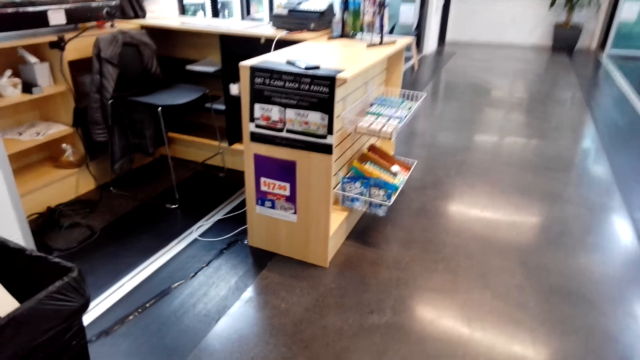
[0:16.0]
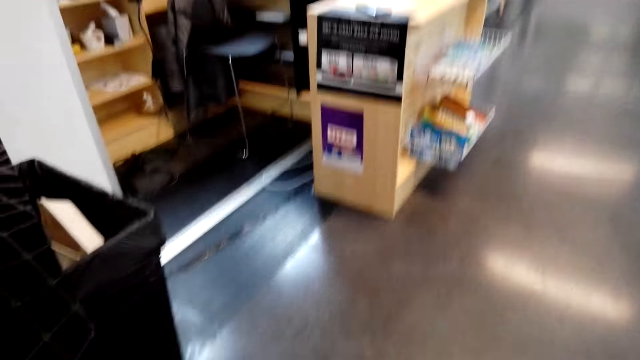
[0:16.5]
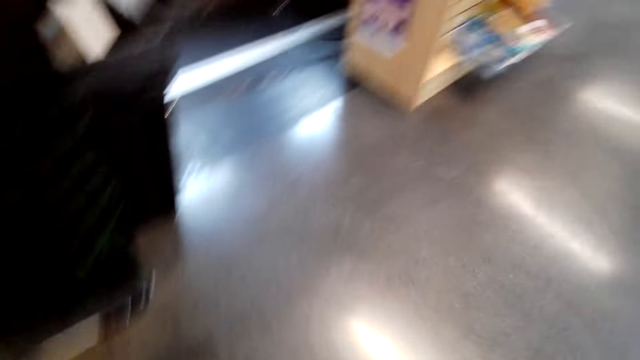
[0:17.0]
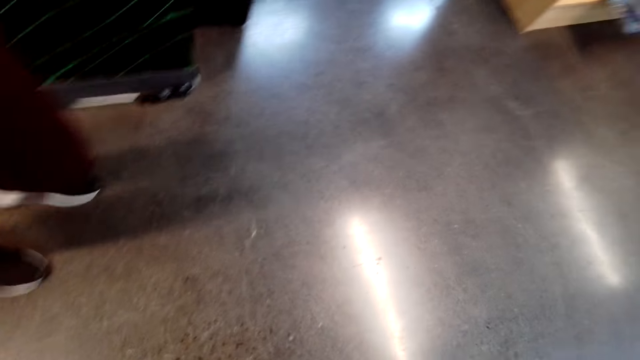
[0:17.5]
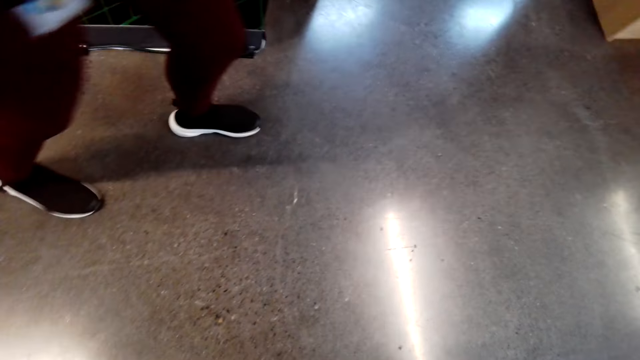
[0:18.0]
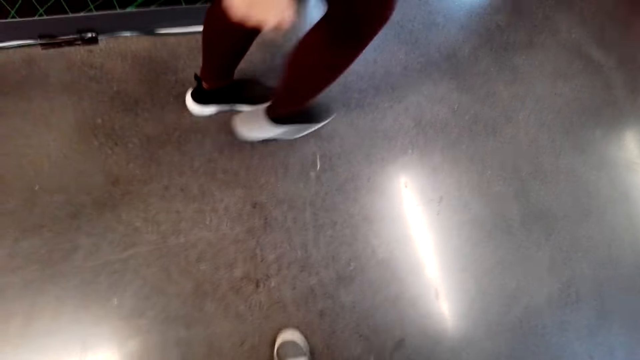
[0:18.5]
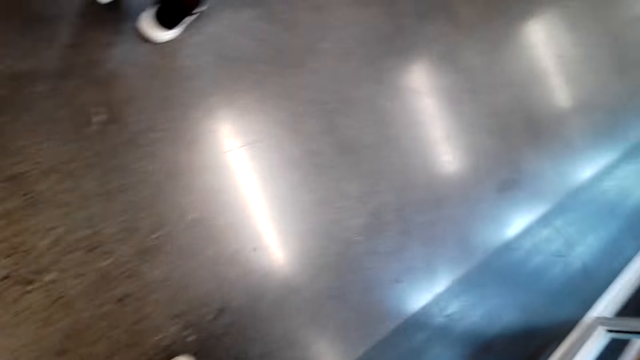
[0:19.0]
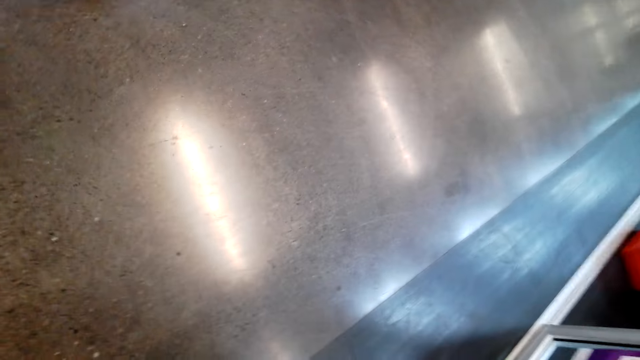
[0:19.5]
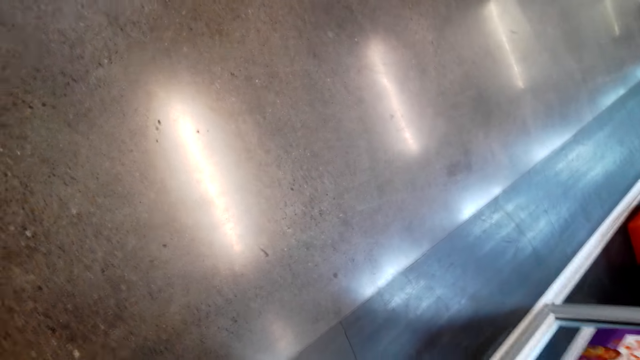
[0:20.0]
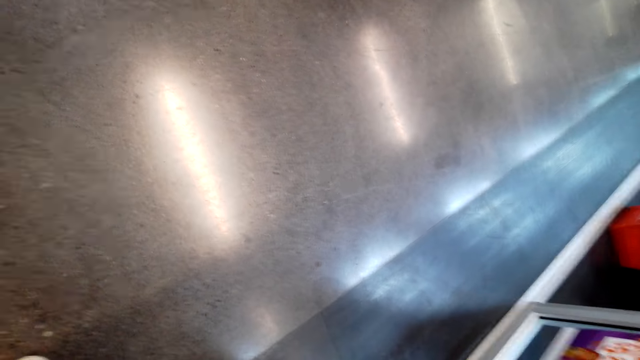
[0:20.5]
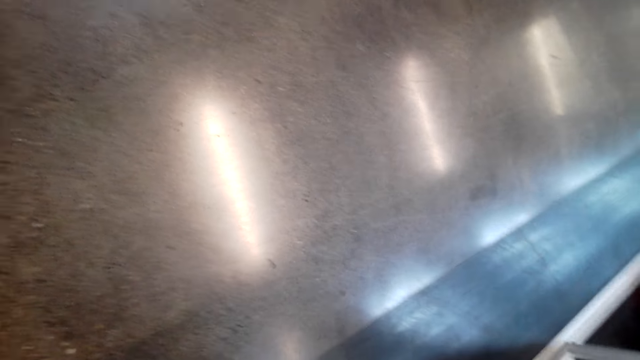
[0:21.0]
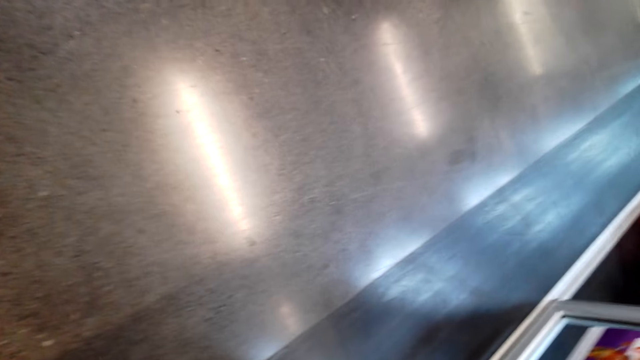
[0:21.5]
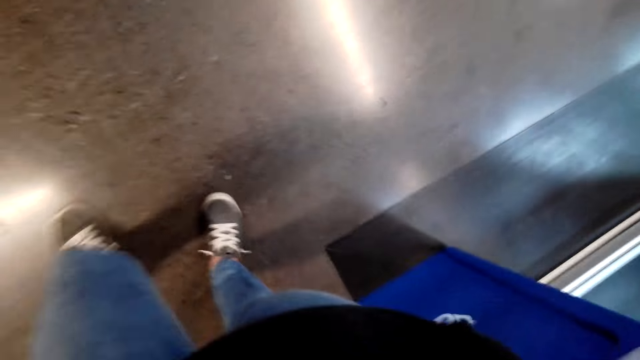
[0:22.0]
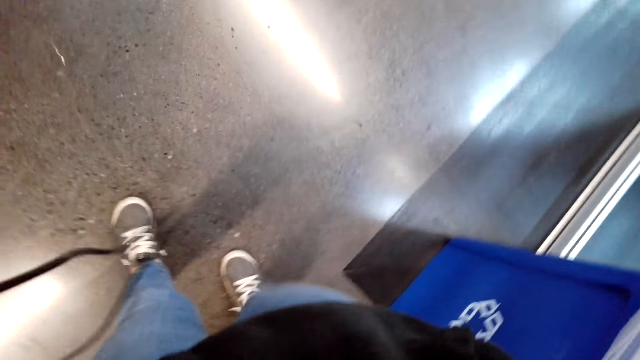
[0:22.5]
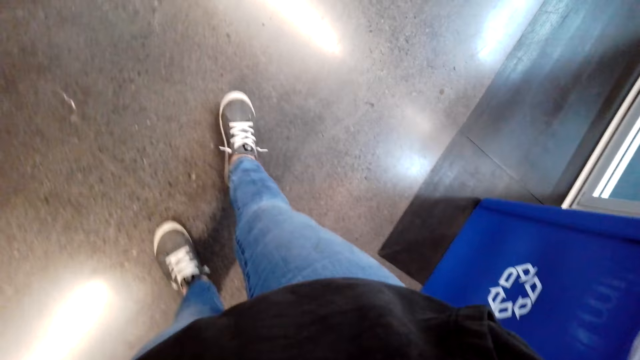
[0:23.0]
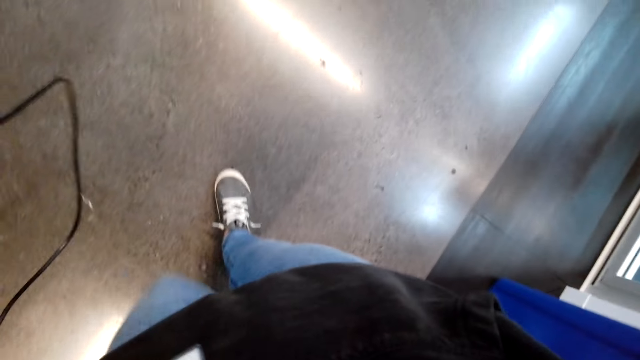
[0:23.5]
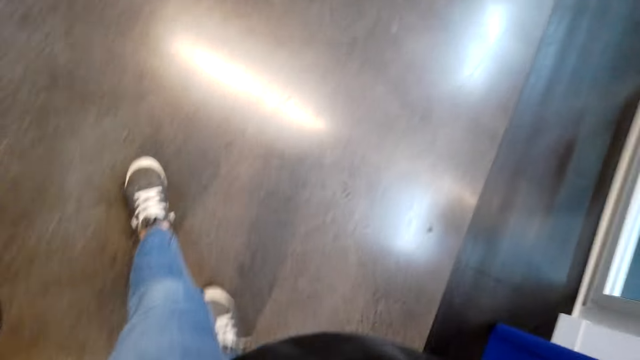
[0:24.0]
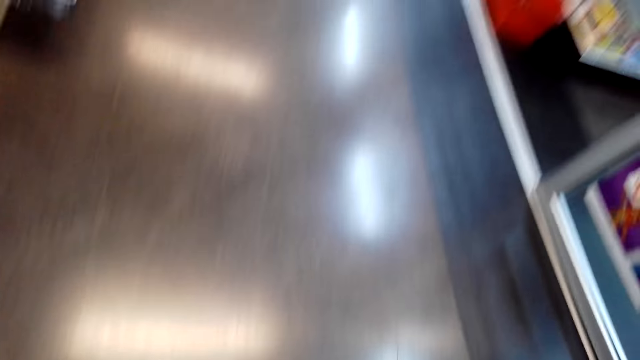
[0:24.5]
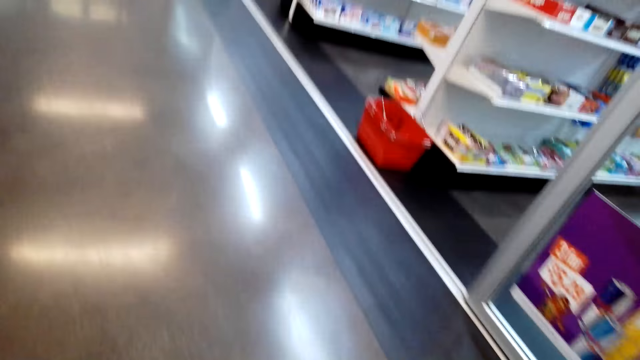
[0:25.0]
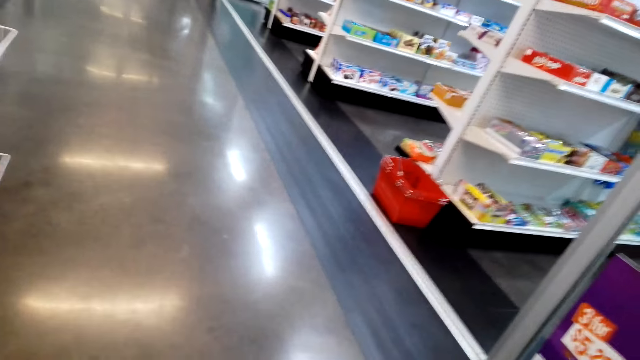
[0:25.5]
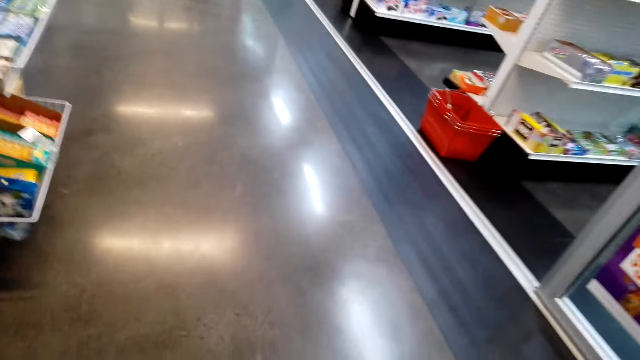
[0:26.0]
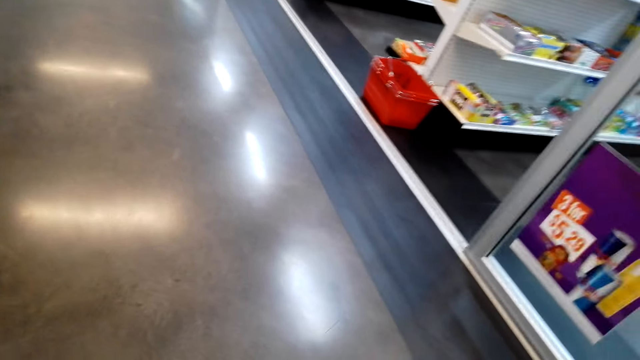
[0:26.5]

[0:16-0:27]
A woman walks around. The camera wearer turns to the right side of the supermarket. They walk in the supermarket.

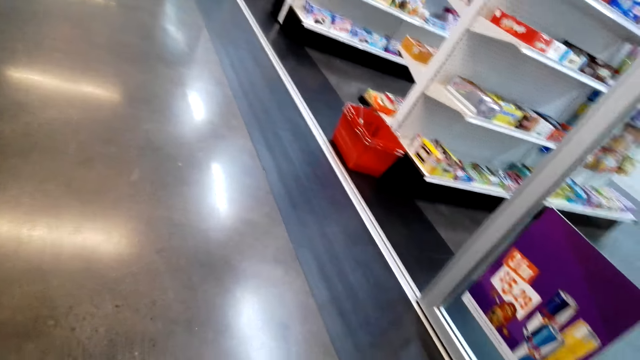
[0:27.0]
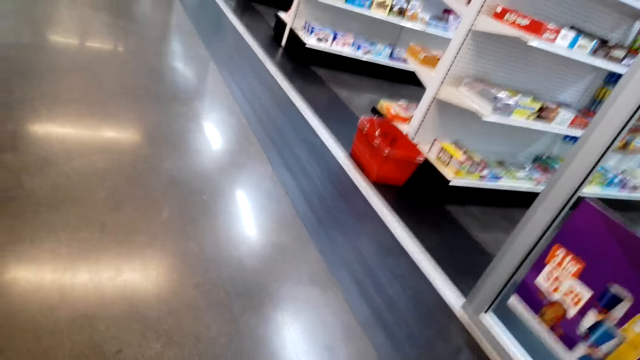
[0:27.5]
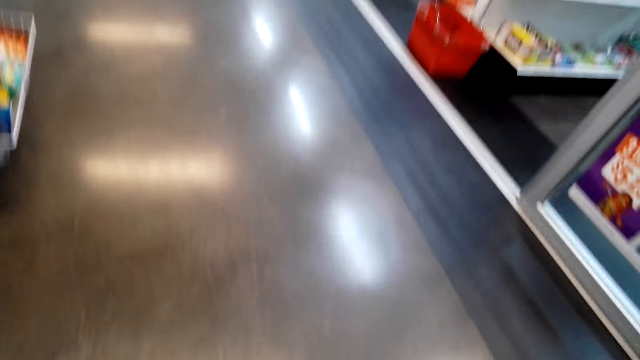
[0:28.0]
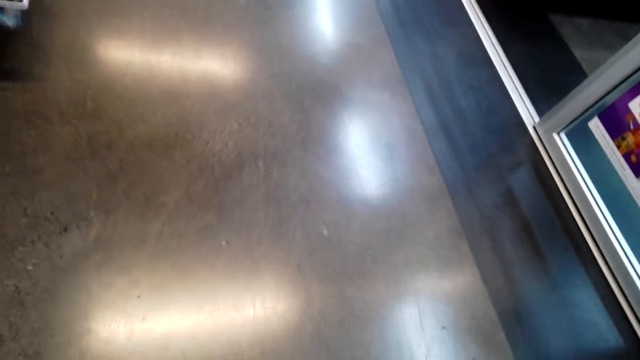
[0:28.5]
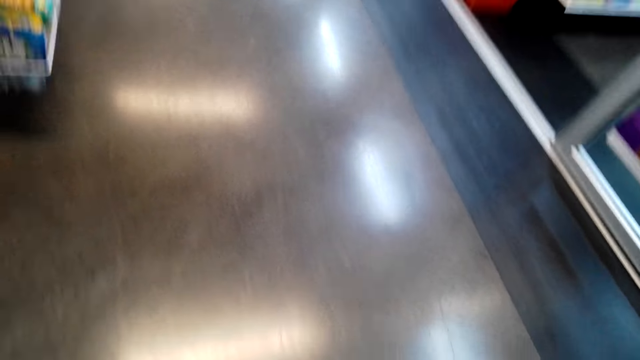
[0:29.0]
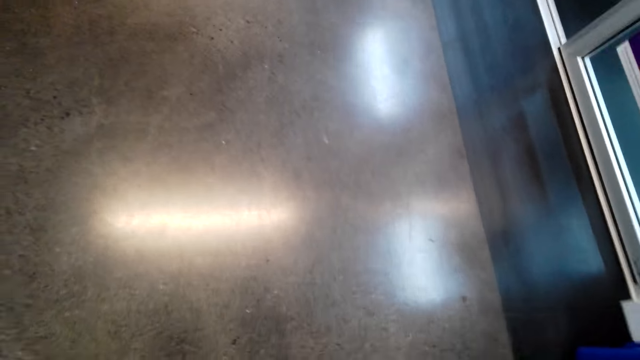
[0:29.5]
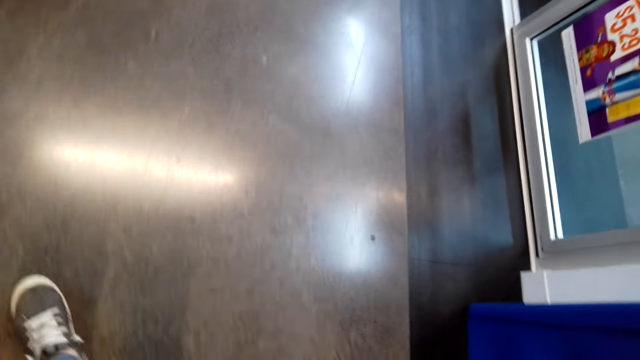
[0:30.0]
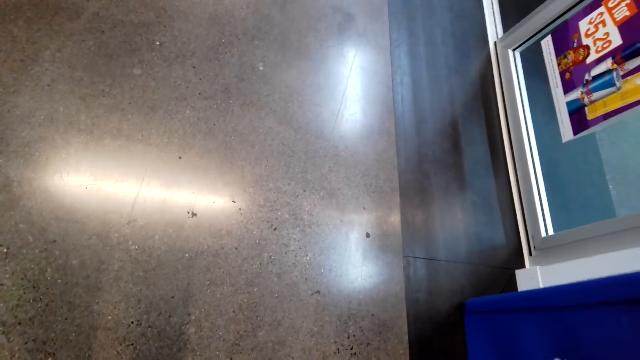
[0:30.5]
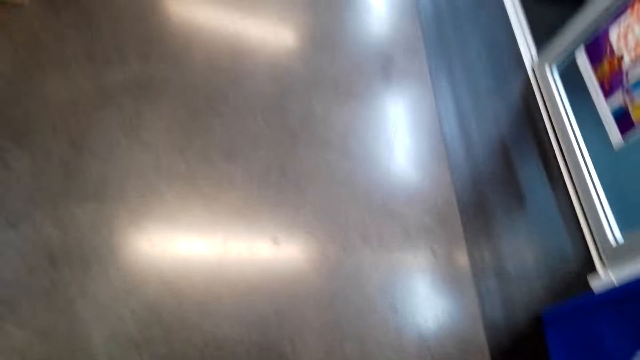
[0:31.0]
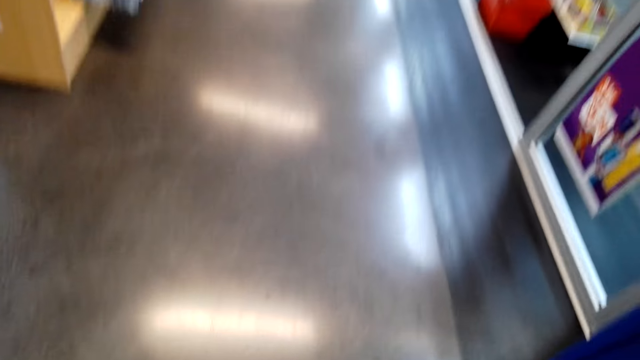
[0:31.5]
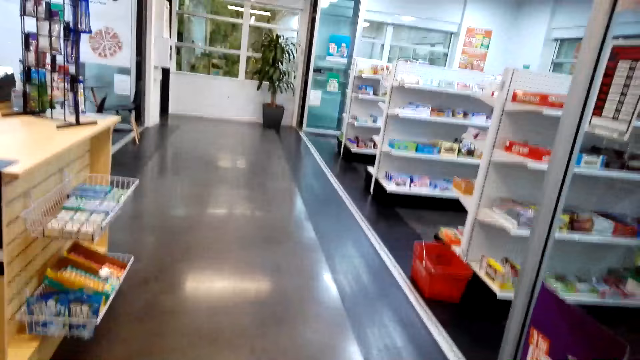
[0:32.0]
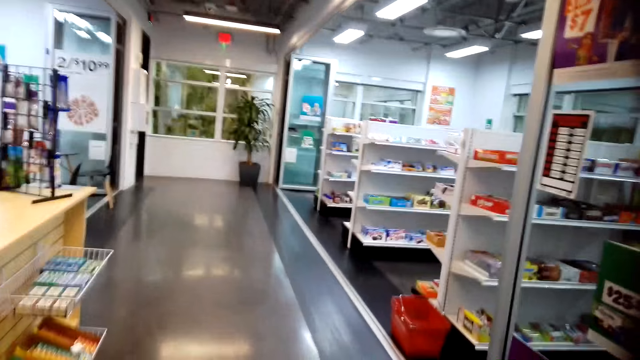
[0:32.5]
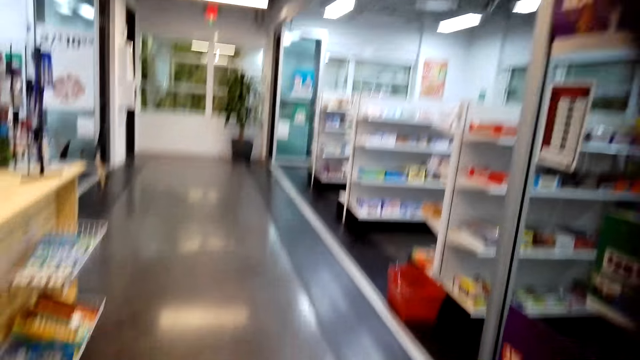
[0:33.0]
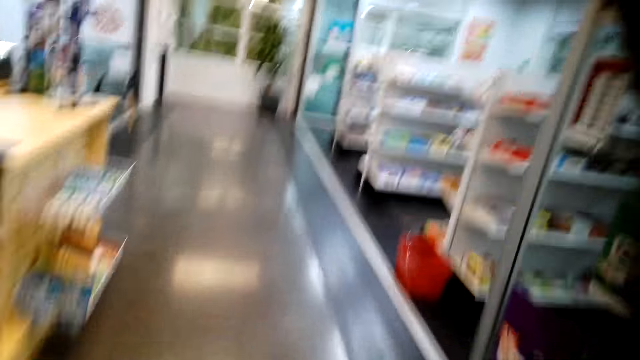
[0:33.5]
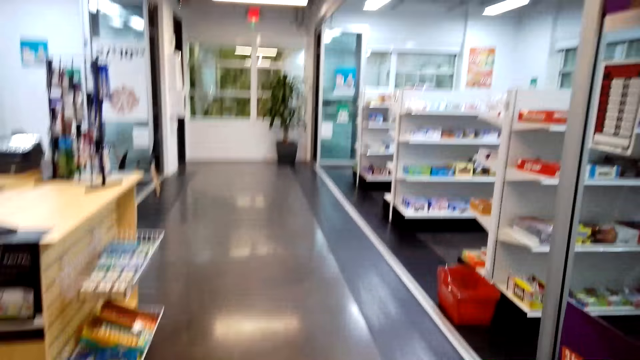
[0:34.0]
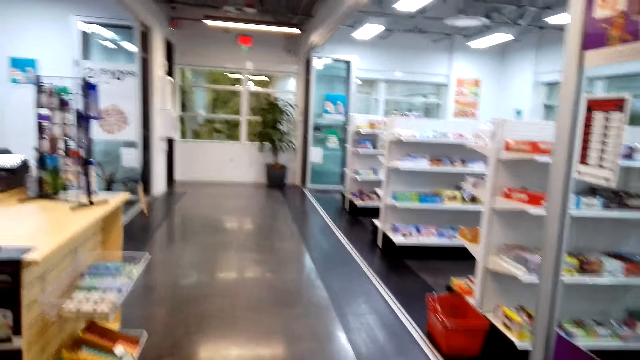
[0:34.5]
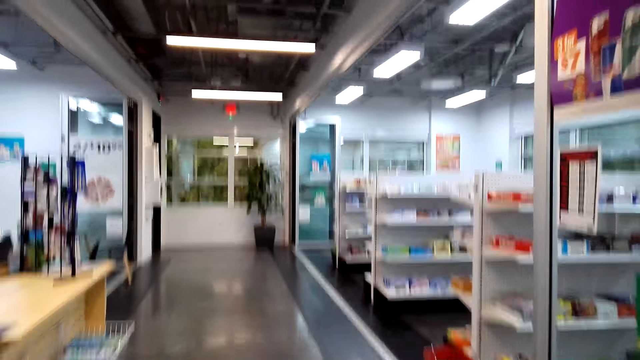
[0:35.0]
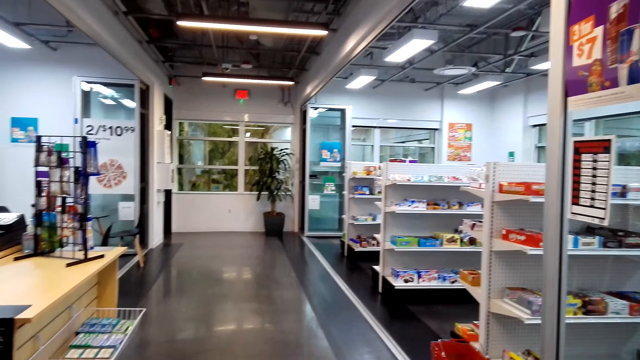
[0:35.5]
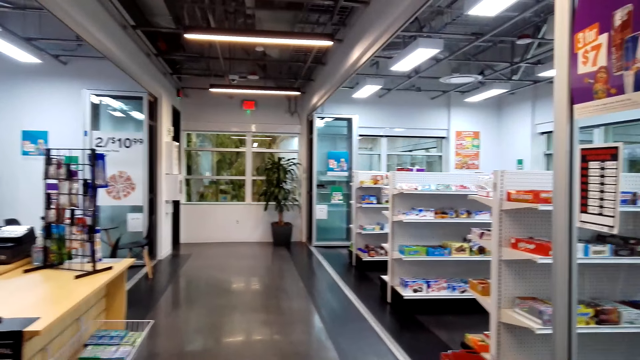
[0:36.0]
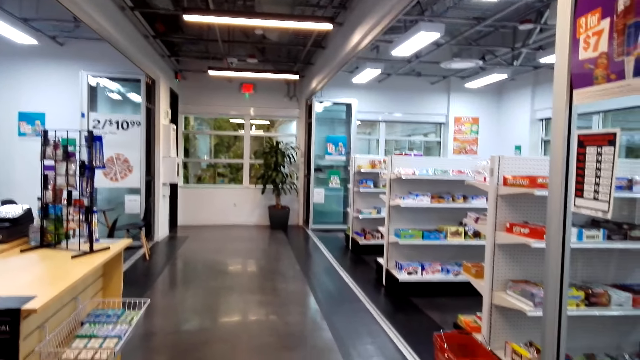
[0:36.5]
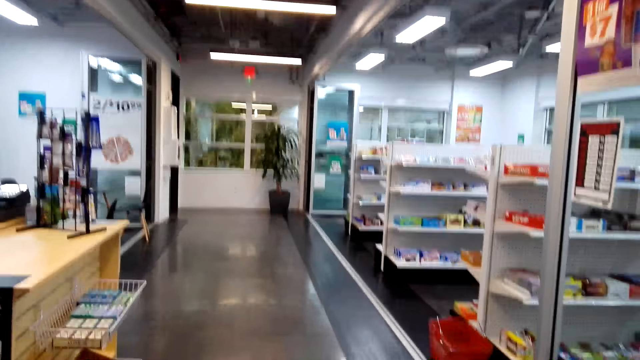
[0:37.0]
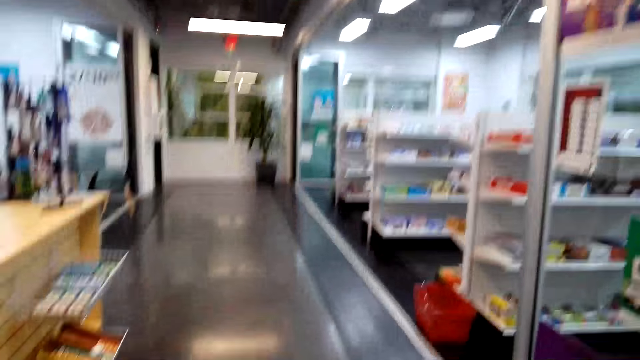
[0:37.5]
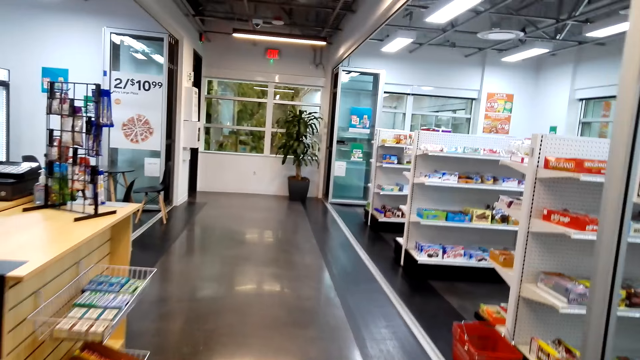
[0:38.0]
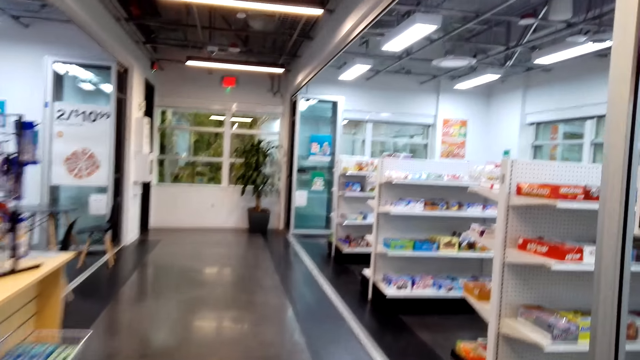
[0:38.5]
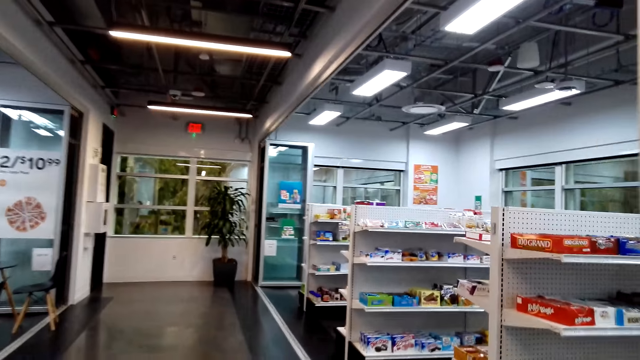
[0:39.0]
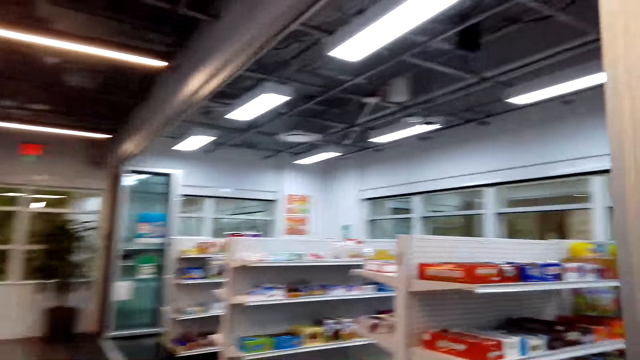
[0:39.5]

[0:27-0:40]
The camera wearer looks around. They walk around.
